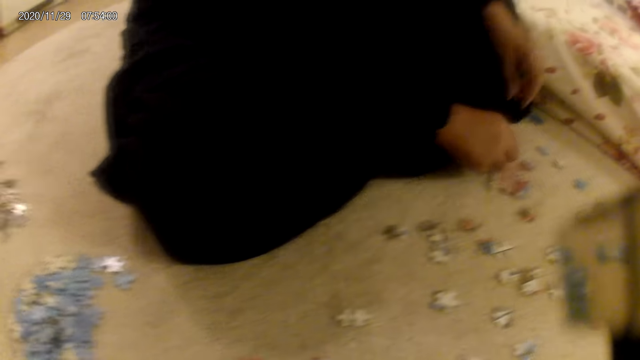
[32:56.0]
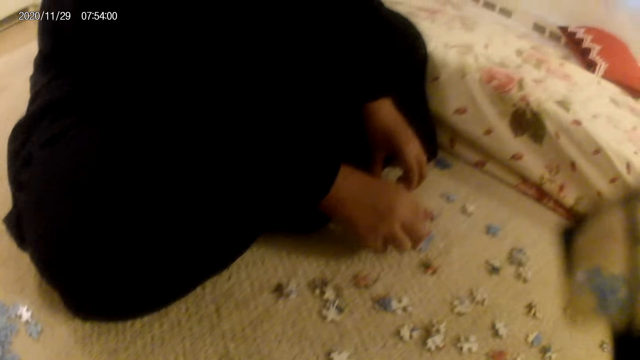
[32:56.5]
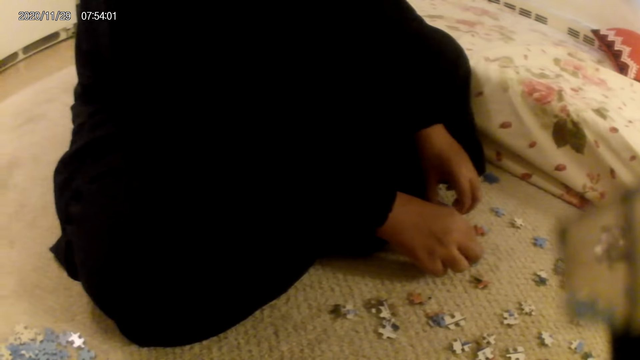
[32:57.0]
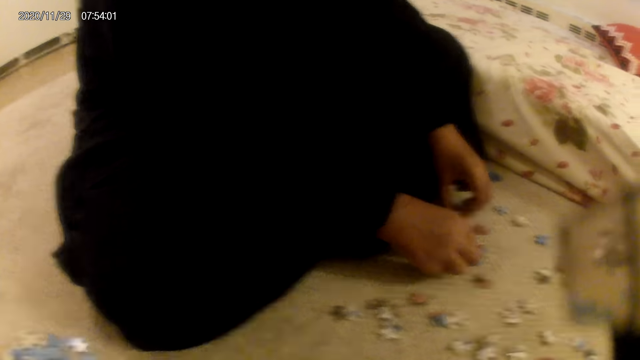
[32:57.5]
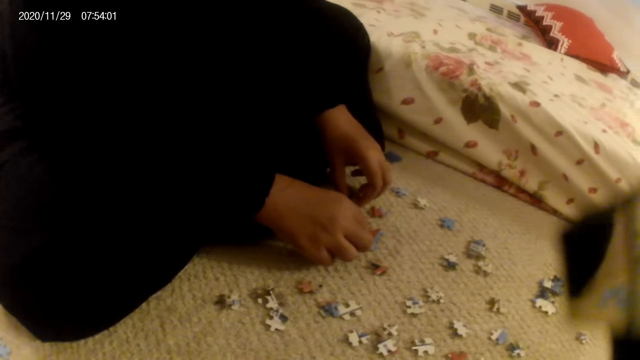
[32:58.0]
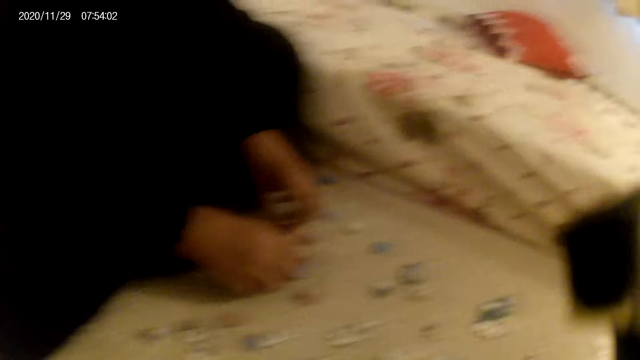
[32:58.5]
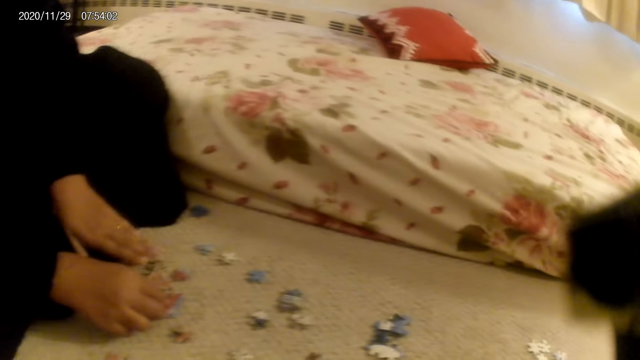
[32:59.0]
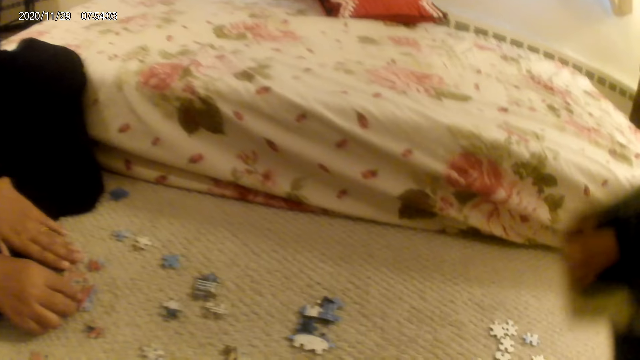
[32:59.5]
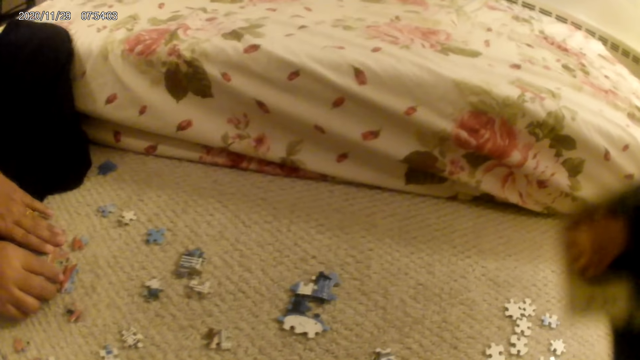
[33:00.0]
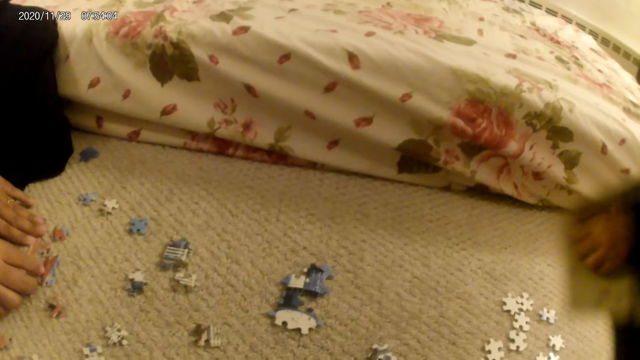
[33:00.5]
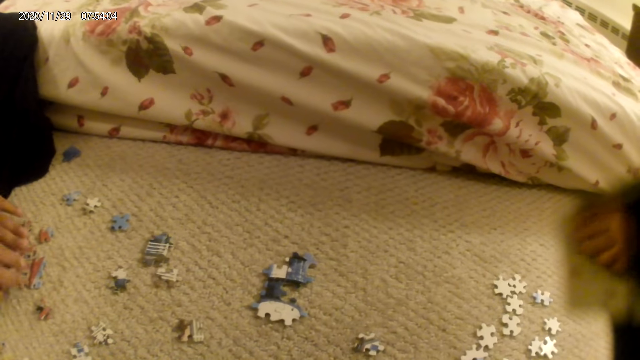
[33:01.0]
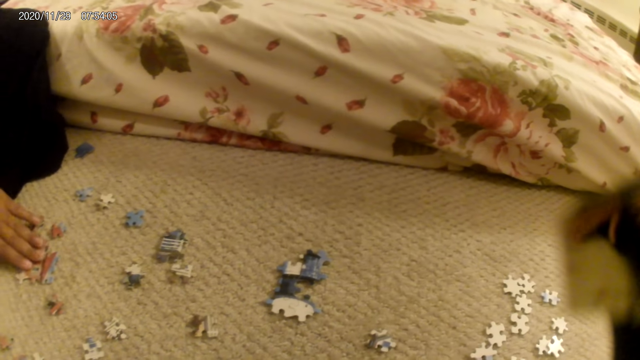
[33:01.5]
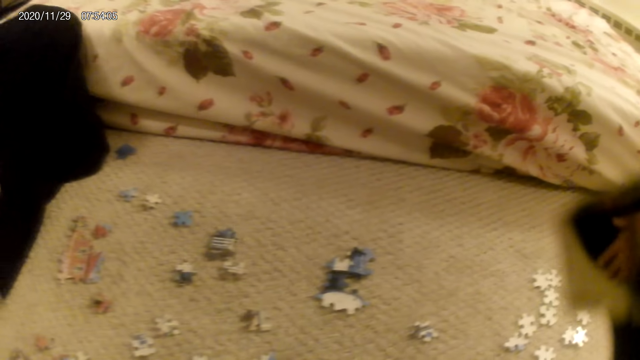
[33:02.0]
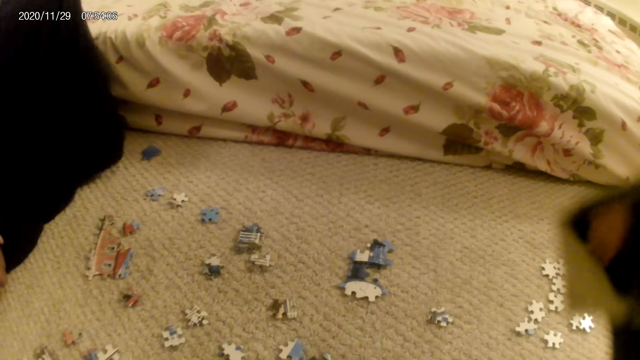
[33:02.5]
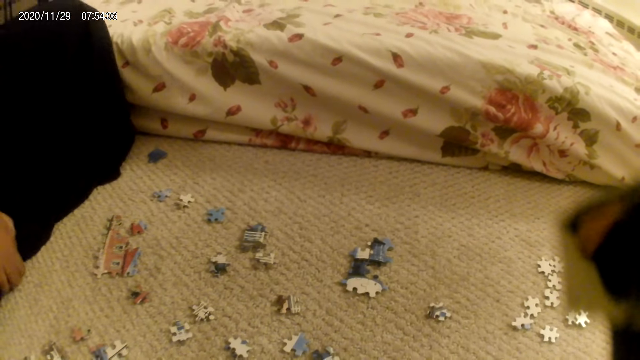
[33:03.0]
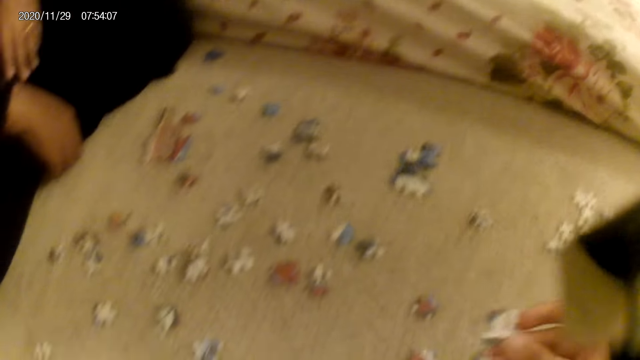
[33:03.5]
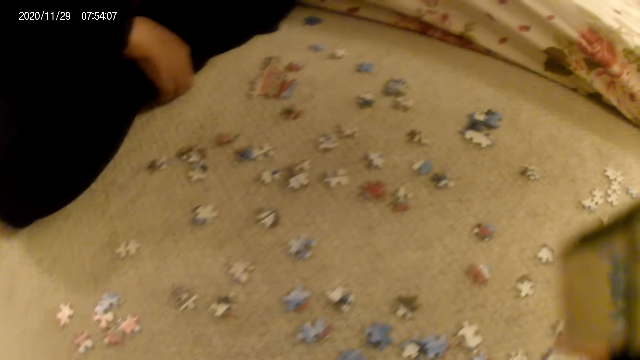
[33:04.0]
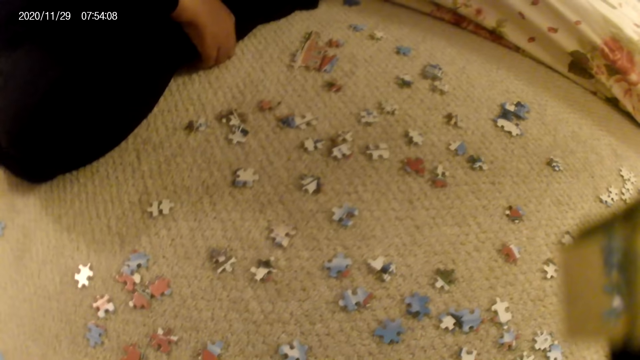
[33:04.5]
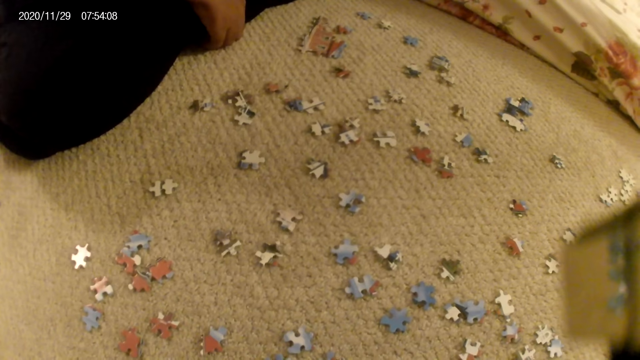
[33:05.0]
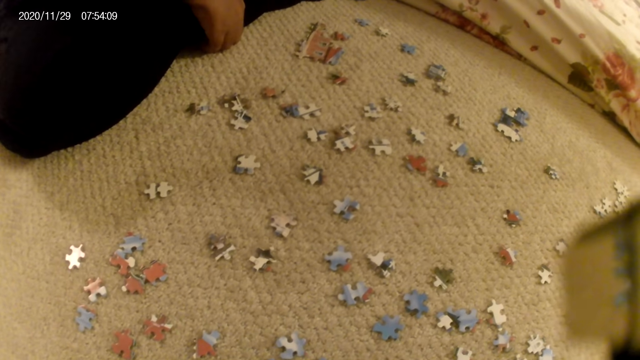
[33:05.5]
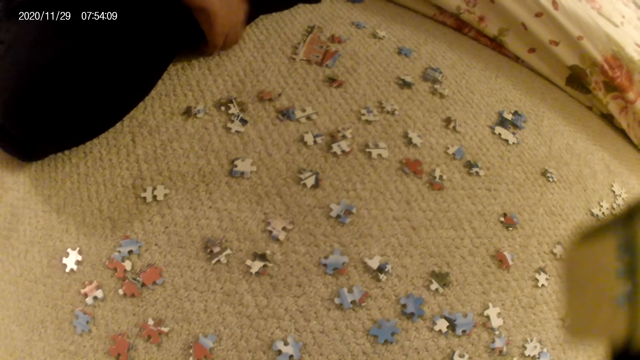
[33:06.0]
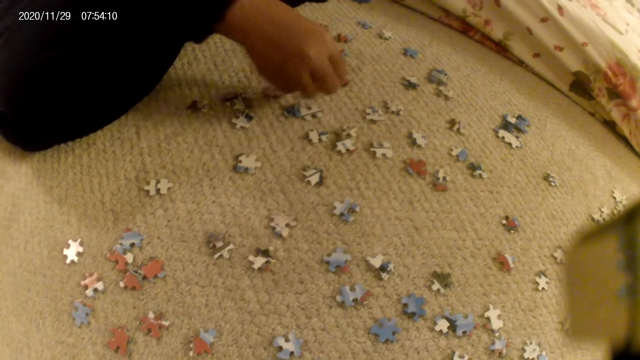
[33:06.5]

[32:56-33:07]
The lady places a hand on the puzzle structure. The lady fits the puzzle structure. The lady stares at the puzzle structure. The camera wearer picks a puzzle piece. They look around. The lady picks a puzzle piece.

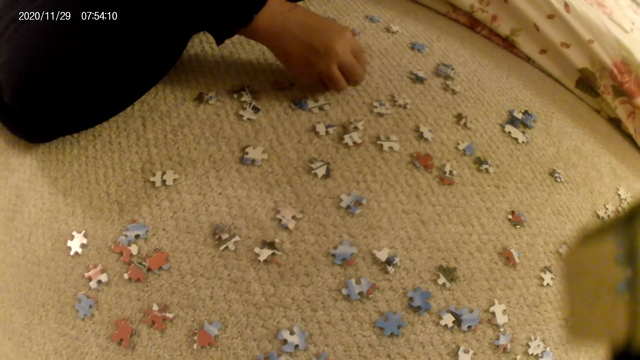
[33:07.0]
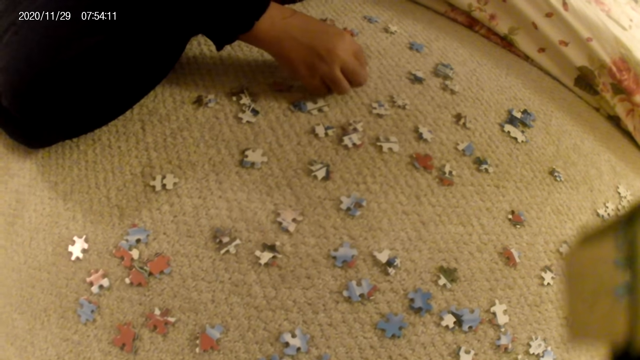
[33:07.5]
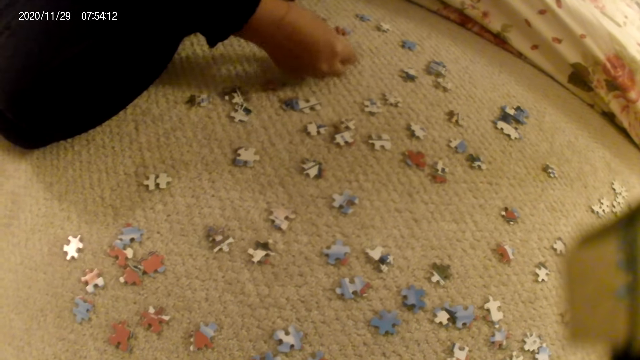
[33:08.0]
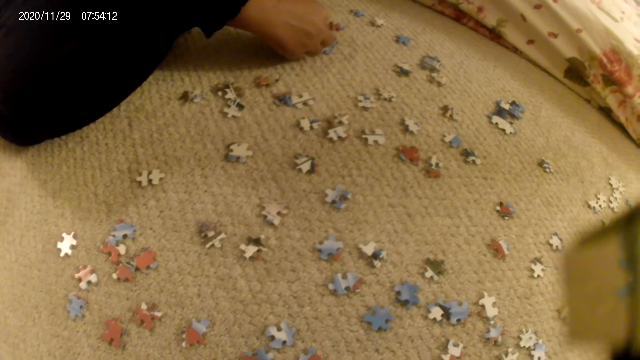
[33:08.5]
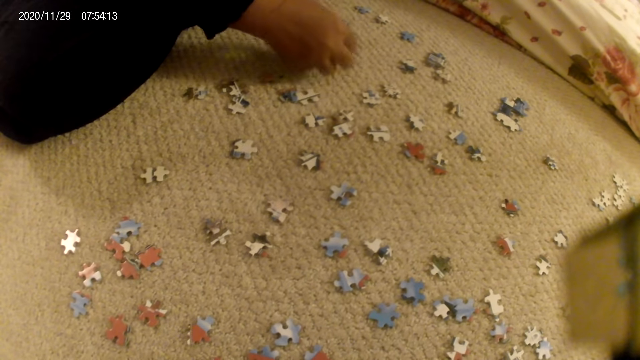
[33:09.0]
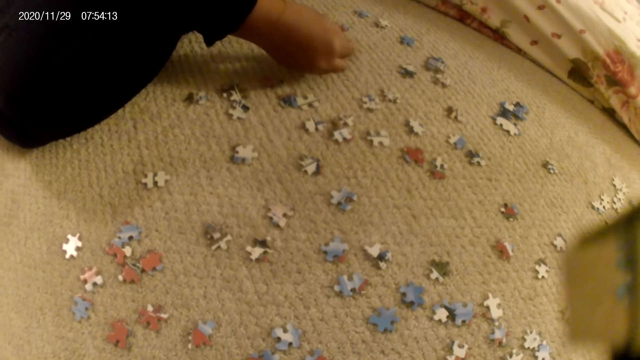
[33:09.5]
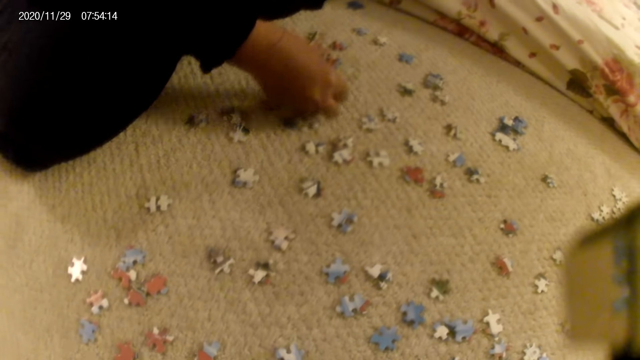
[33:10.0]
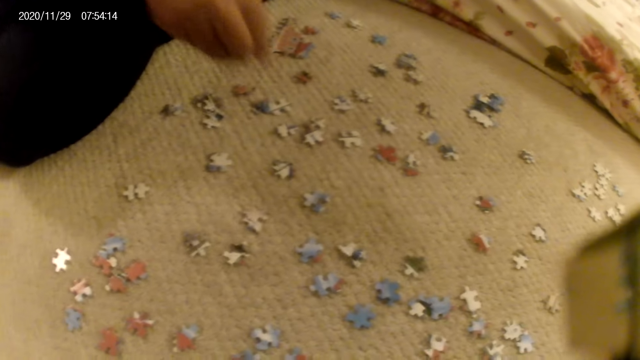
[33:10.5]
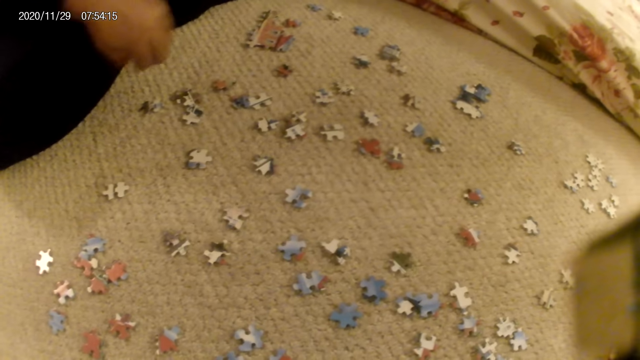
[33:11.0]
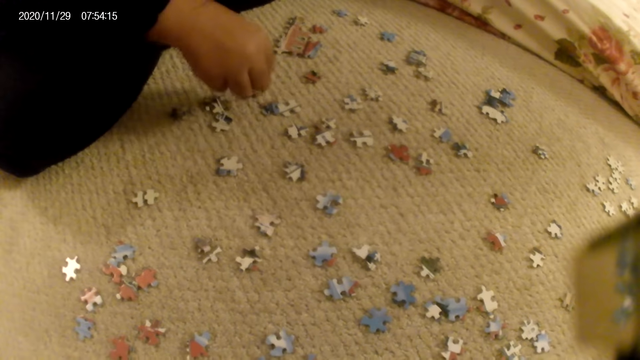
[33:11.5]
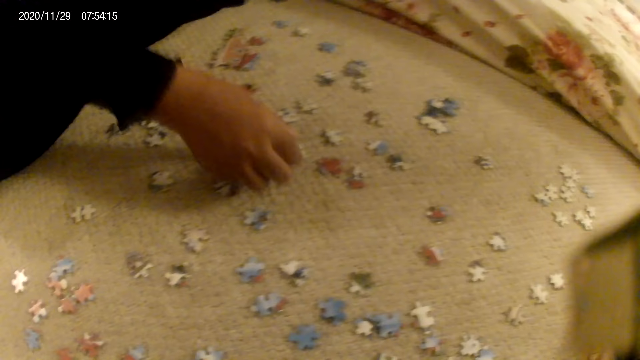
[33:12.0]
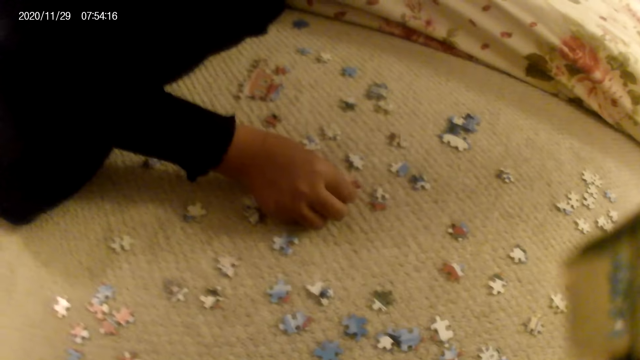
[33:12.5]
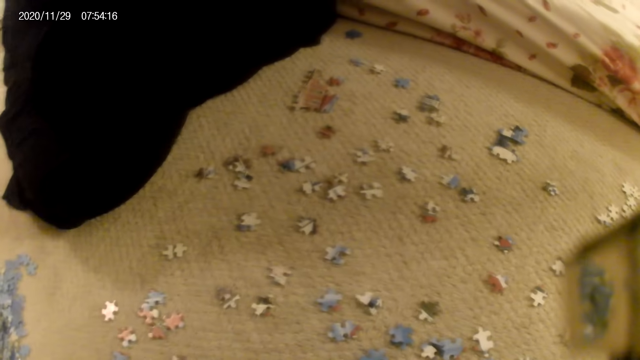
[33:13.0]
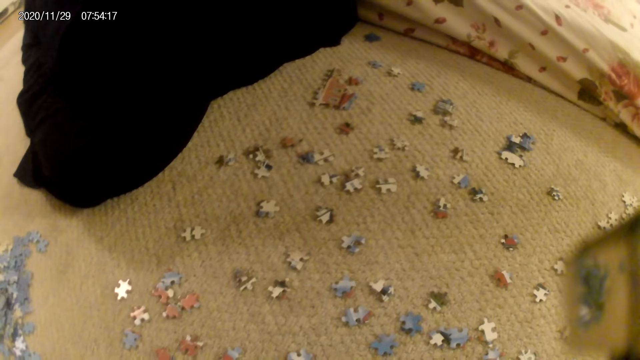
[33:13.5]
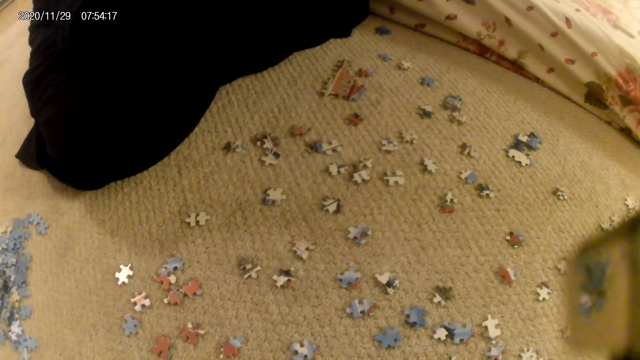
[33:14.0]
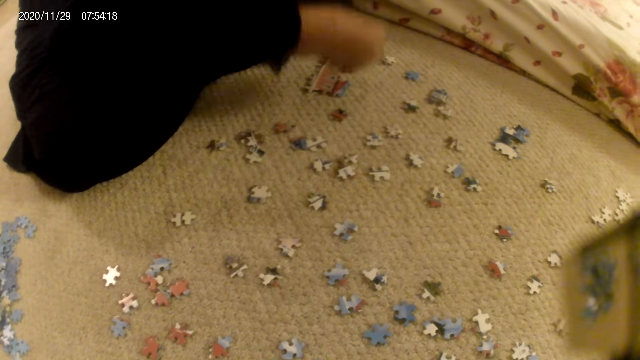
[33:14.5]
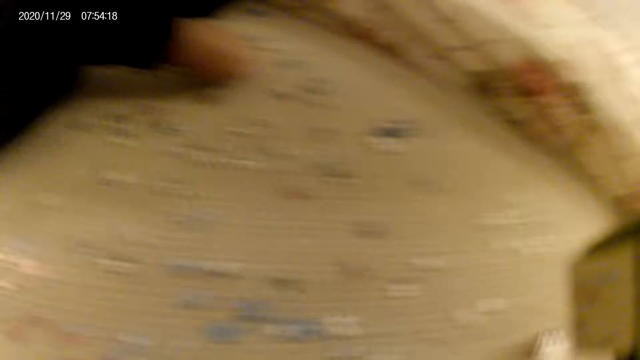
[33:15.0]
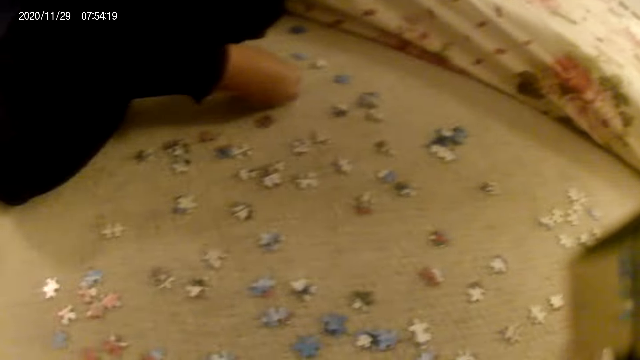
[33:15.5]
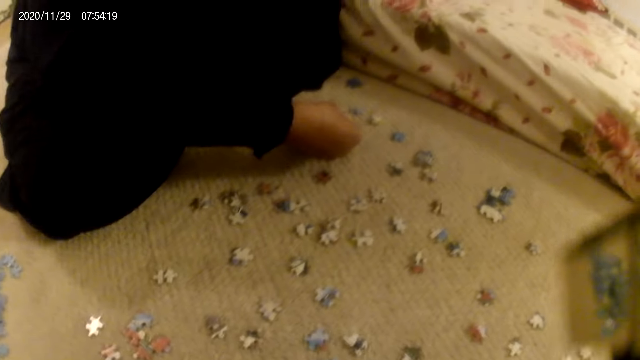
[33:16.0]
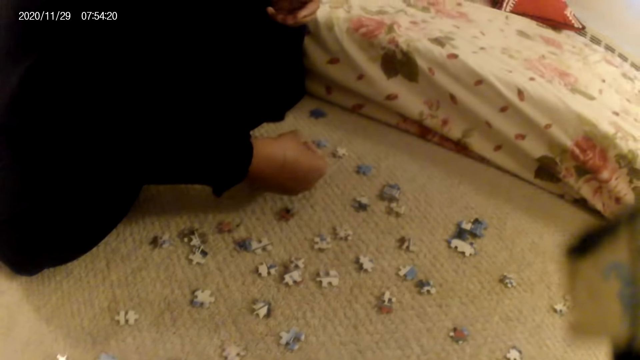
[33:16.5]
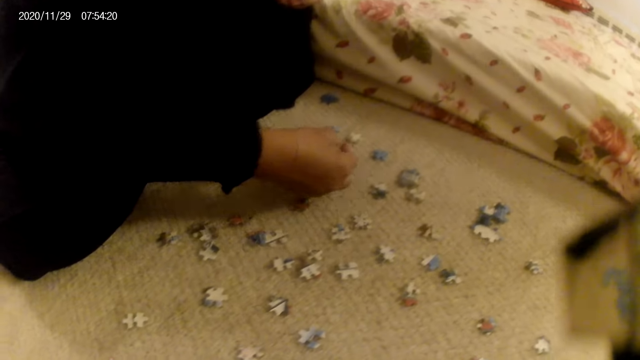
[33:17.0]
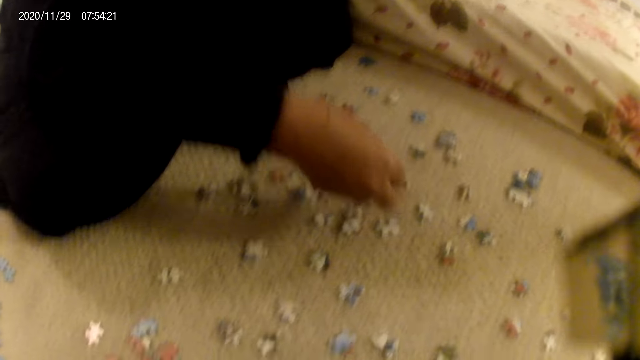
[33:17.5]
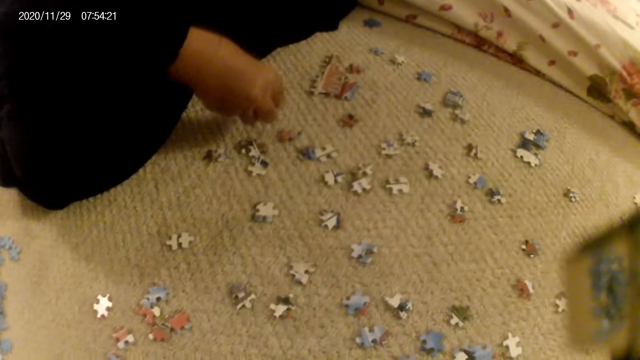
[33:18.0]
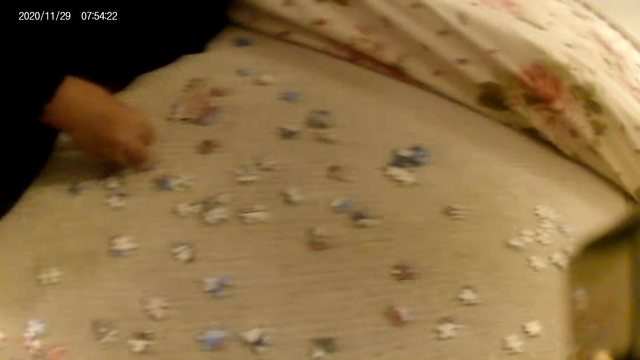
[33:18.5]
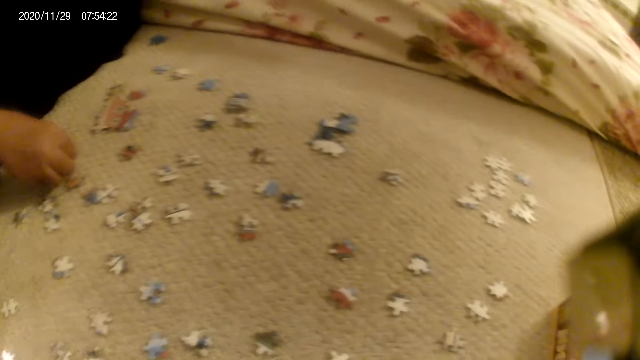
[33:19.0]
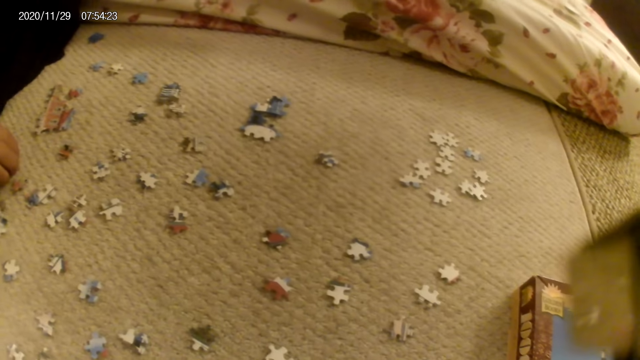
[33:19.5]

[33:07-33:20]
The lady places the puzzle piece on the puzzle structure. The lady picks the puzzle piece. The lady stares at the puzzle piece. The lady places the puzzle piece on the floor. The lady looks around. The lady picks a puzzle piece. The lady stares at the puzzle piece. The lady fits the puzzle piece in the puzzle structure. The lady moves the hand. The lady fits puzzle pieces together.
